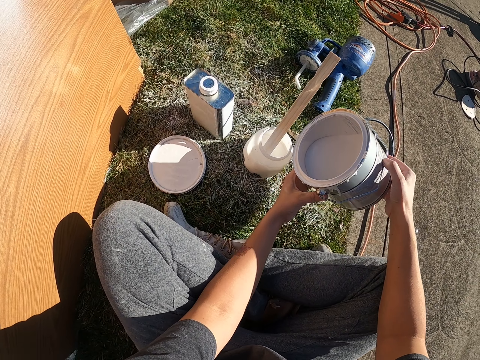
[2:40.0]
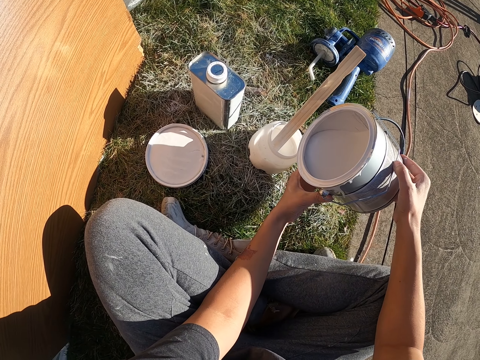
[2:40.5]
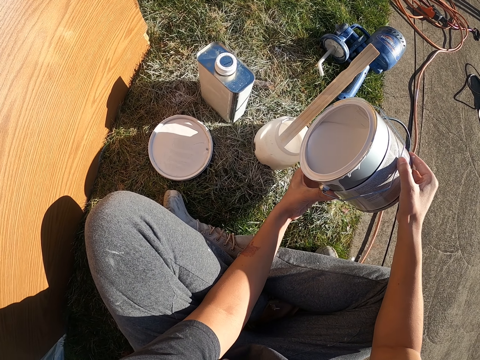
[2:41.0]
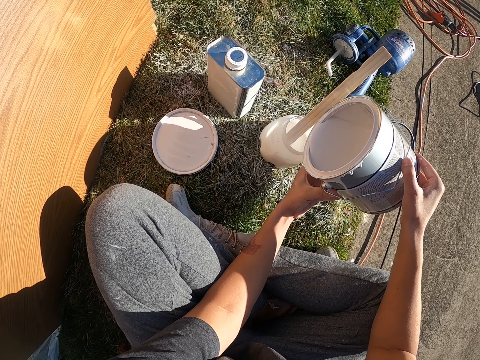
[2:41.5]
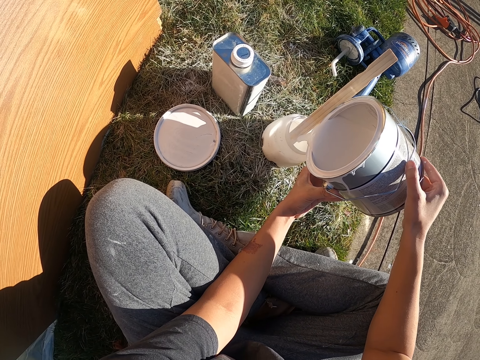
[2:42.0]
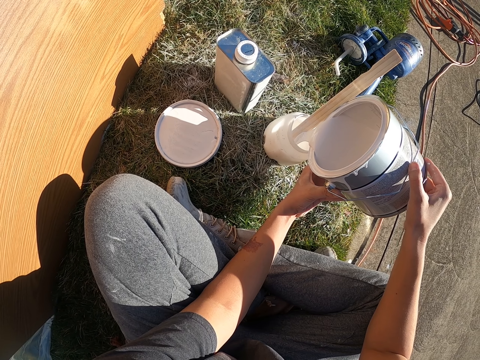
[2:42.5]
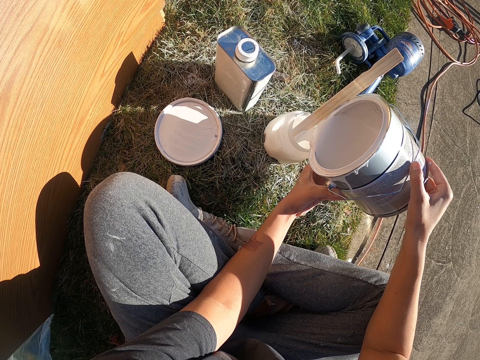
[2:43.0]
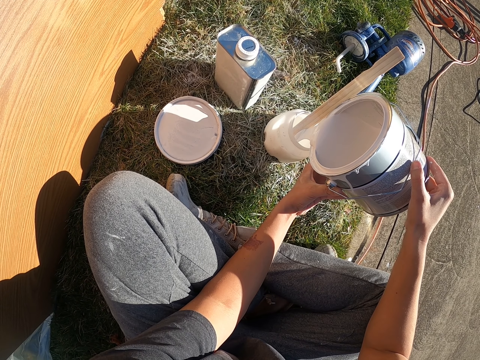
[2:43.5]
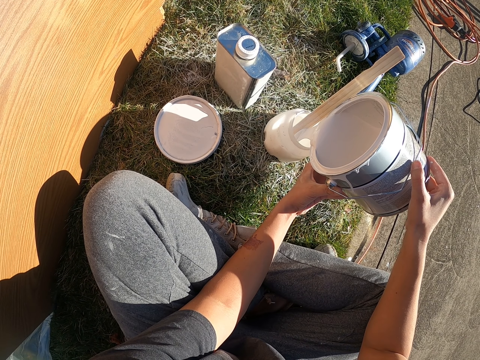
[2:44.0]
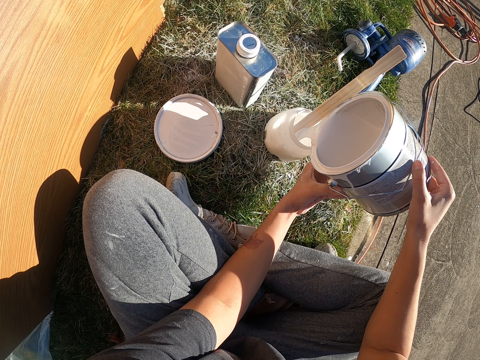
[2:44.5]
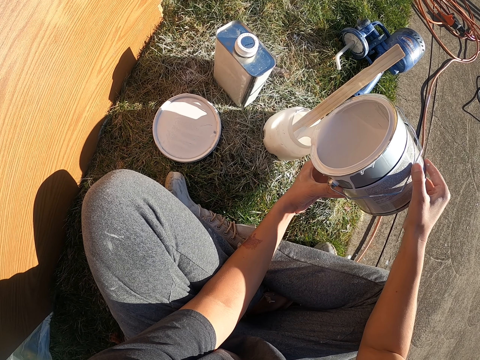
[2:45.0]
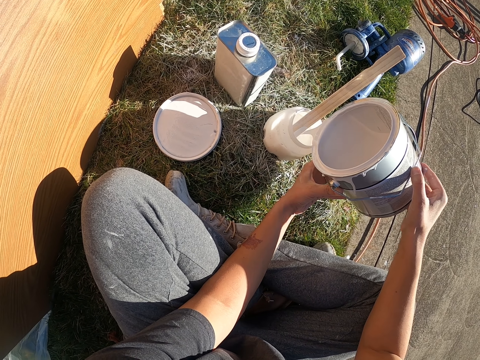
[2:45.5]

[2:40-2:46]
The camera wearer pours paint in the paint sprayer tin.

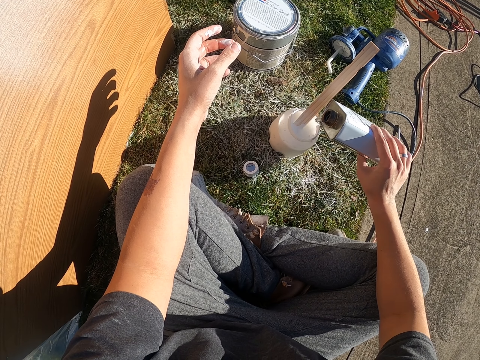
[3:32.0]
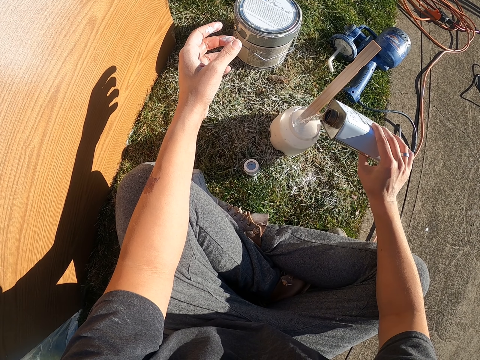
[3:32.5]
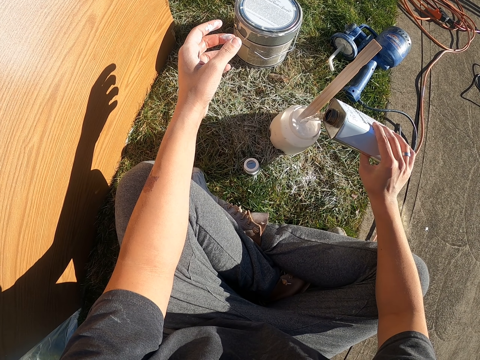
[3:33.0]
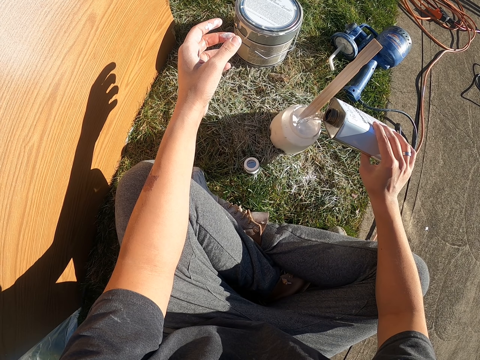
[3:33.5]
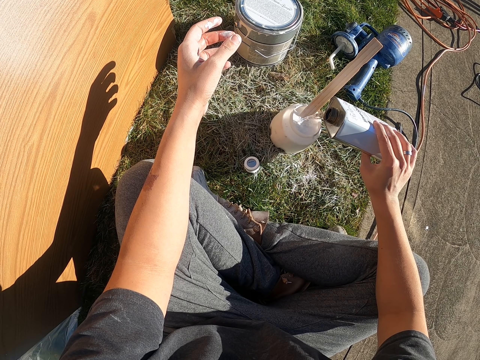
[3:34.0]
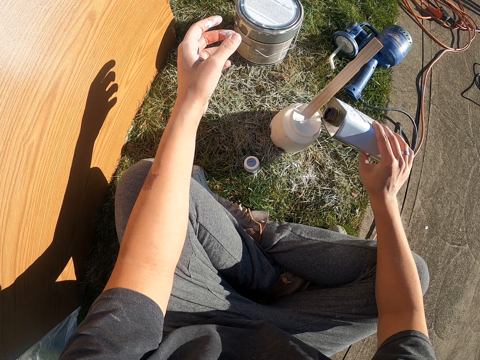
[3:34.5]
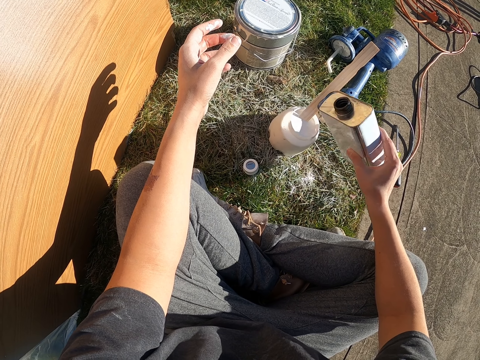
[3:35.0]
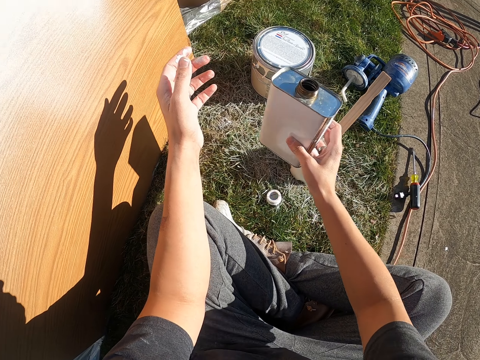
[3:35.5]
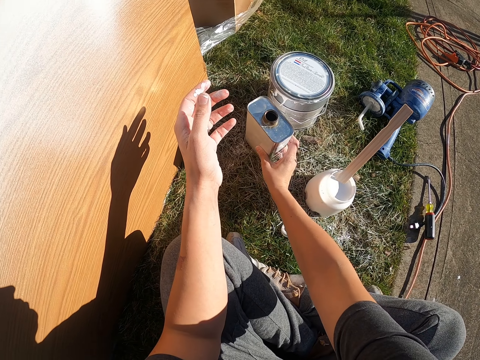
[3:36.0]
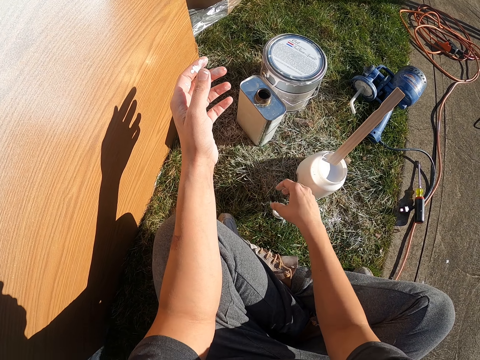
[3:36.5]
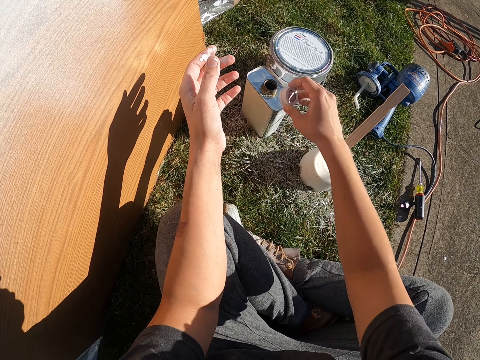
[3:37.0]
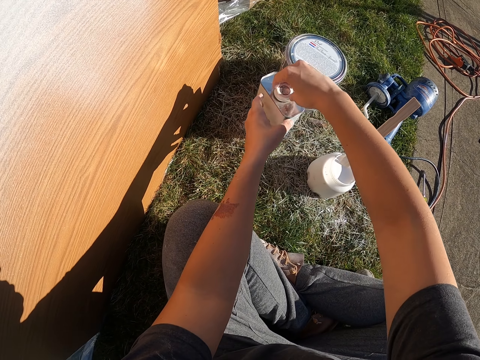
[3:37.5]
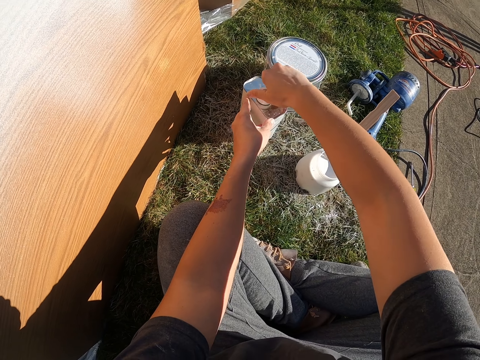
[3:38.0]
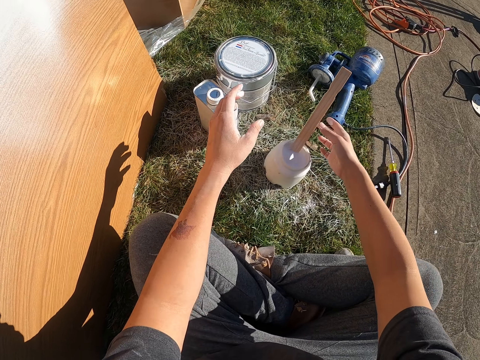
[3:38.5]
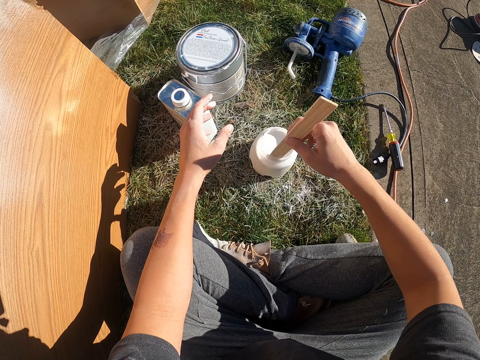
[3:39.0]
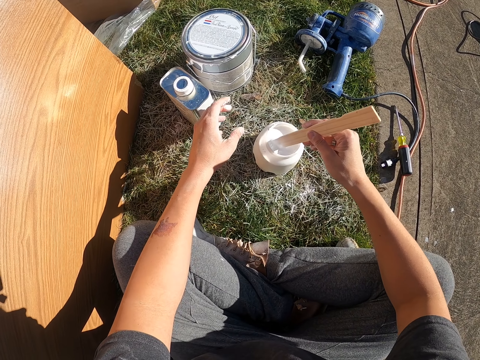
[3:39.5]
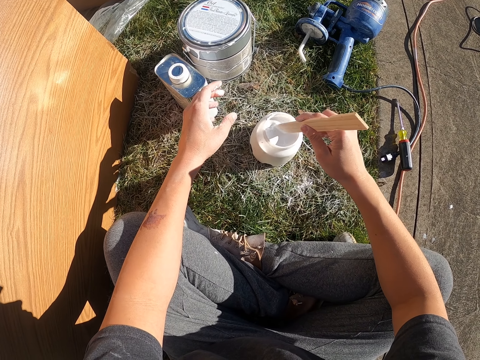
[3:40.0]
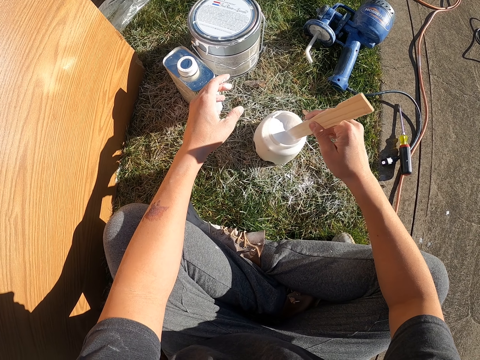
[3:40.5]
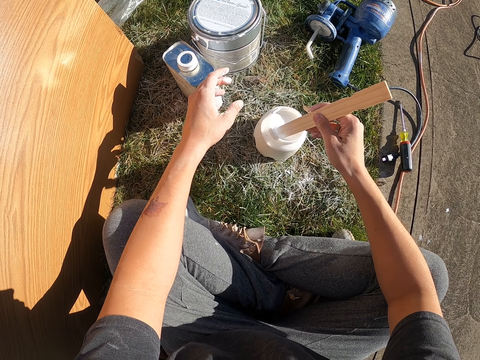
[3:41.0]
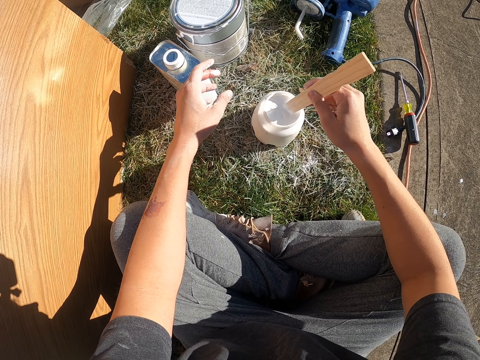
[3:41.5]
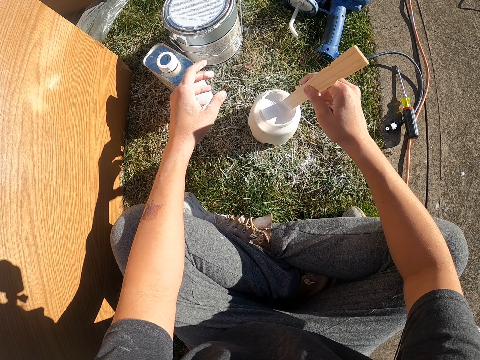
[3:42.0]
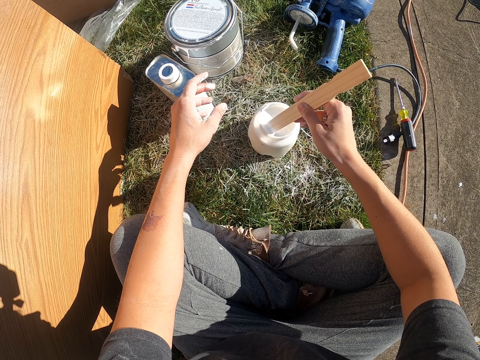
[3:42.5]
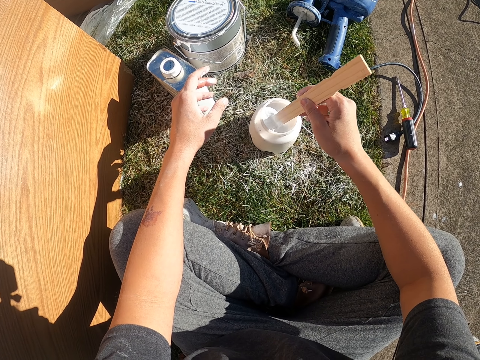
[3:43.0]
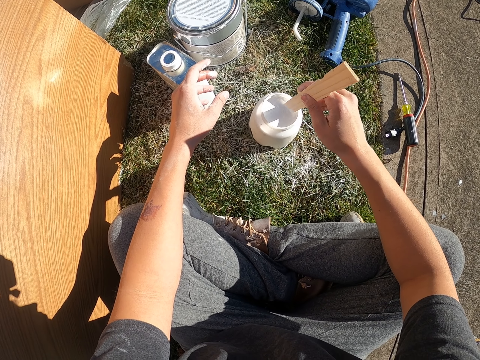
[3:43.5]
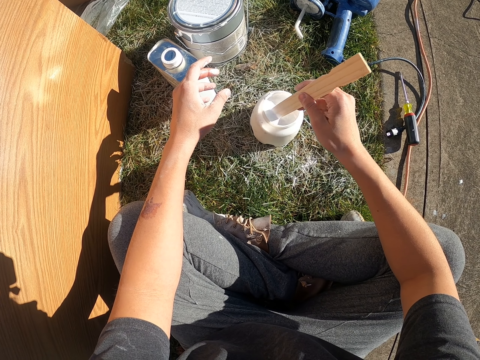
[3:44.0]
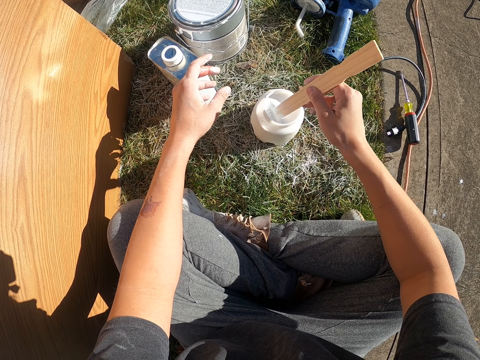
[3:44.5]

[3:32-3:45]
The camera wearer pours something in the paint. They put the tin down on the ground. They pick up the tin lid. They close the tin. They mix the paint.

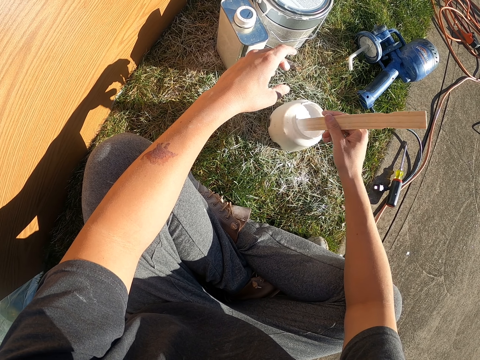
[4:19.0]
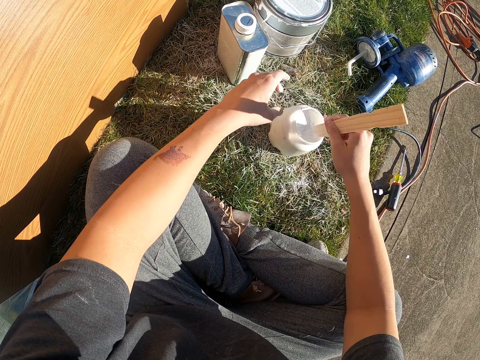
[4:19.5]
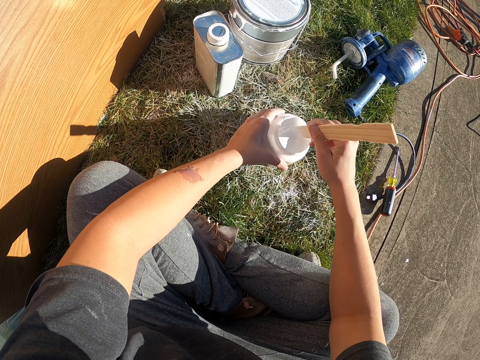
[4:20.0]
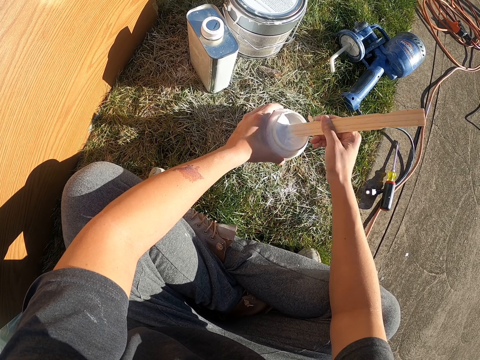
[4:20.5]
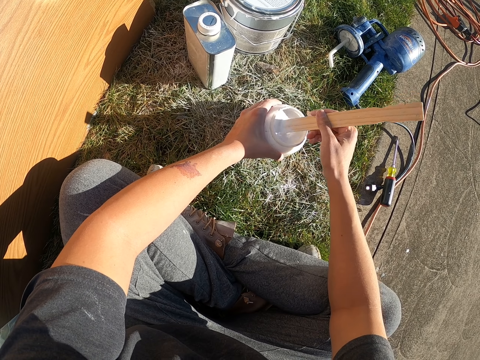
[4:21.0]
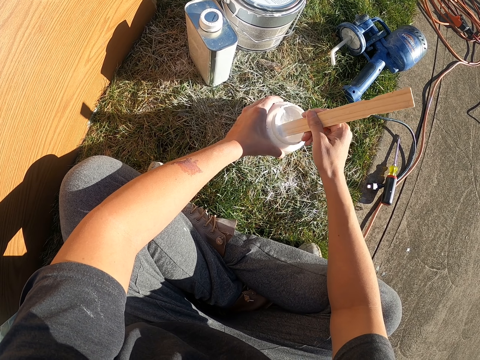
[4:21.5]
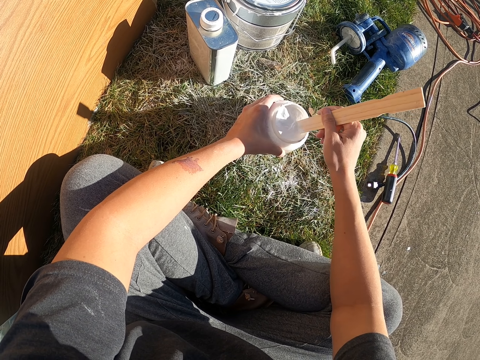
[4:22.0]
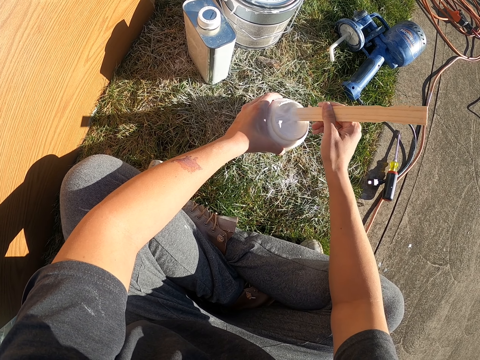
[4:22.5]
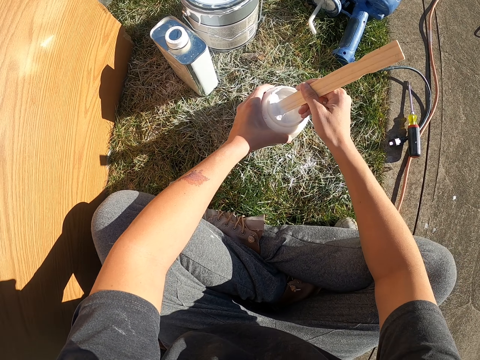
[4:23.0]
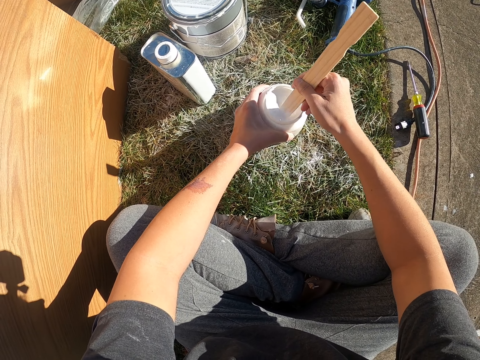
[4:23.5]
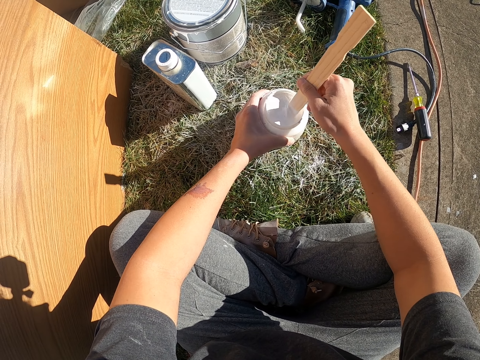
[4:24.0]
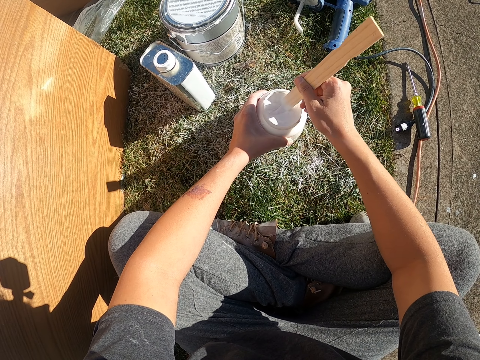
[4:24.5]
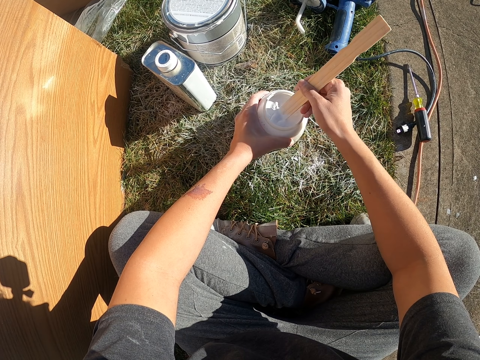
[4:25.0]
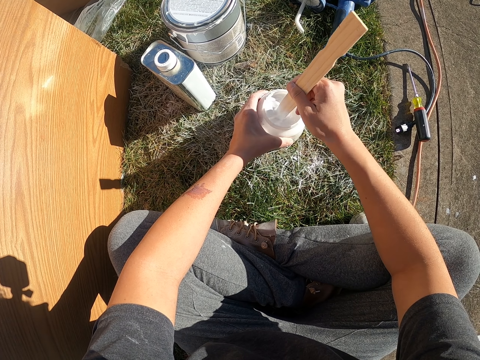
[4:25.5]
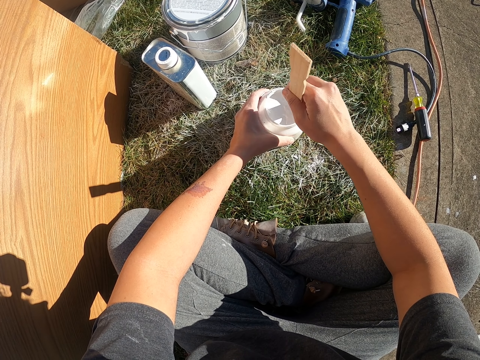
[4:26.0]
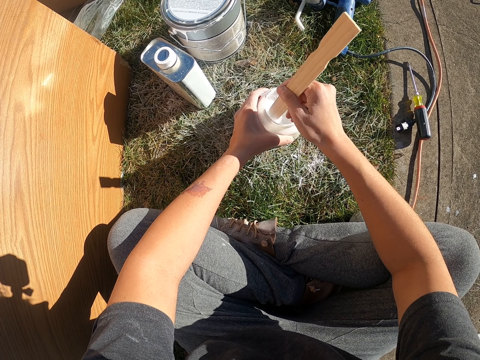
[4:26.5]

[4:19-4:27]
The camera wearer holds the container. They stir the paint.
